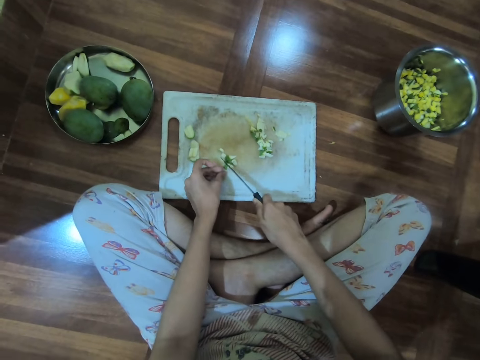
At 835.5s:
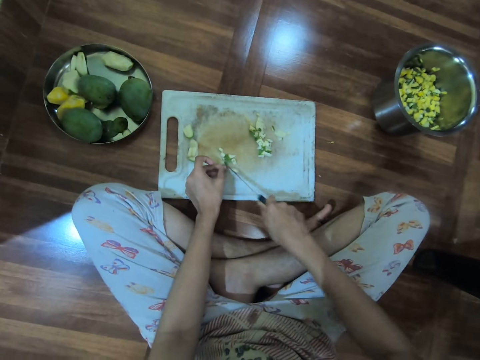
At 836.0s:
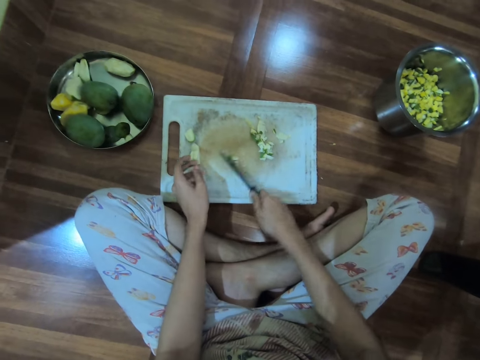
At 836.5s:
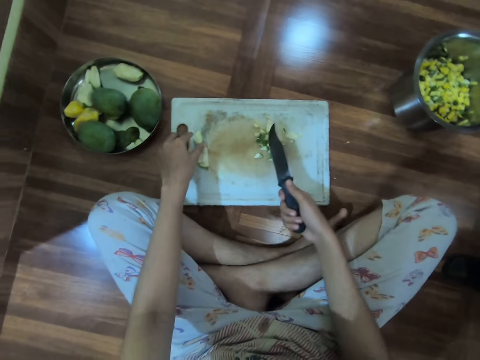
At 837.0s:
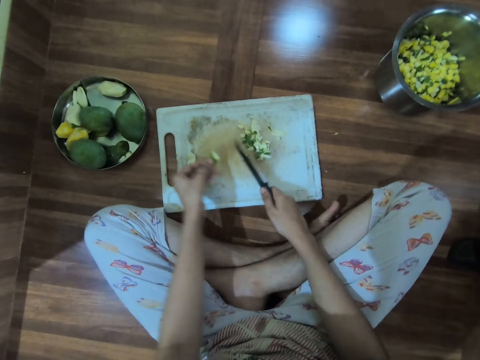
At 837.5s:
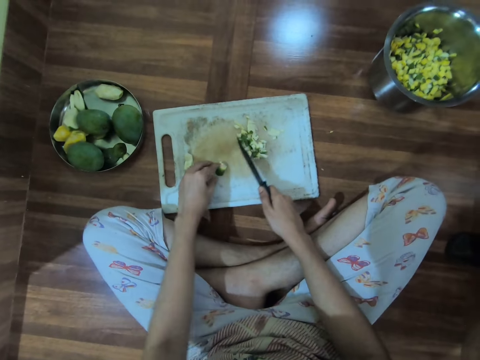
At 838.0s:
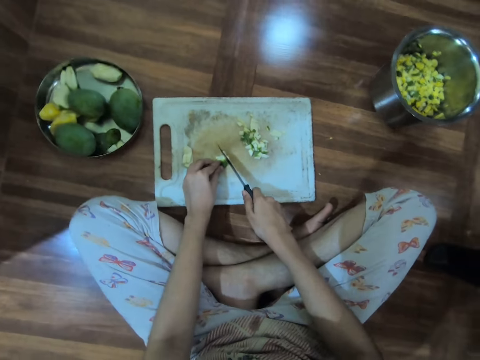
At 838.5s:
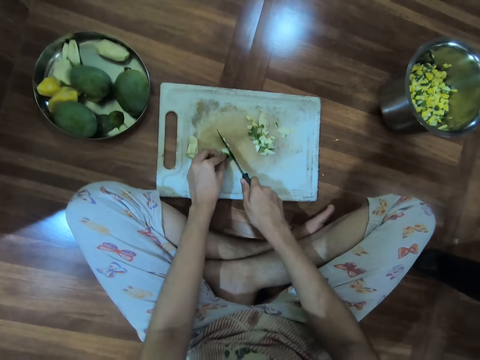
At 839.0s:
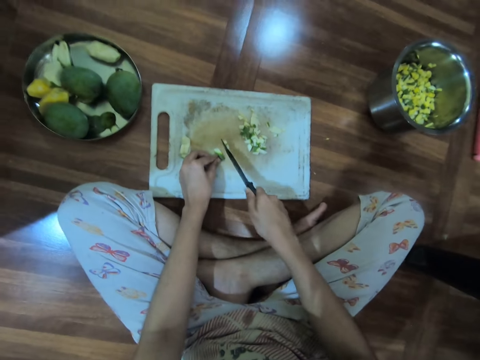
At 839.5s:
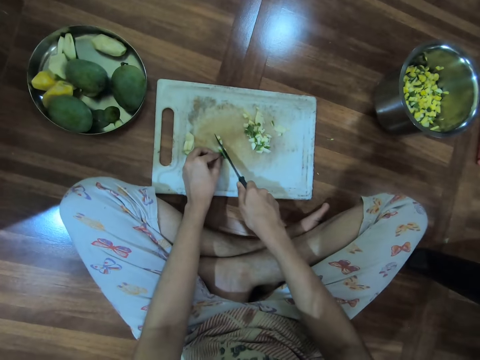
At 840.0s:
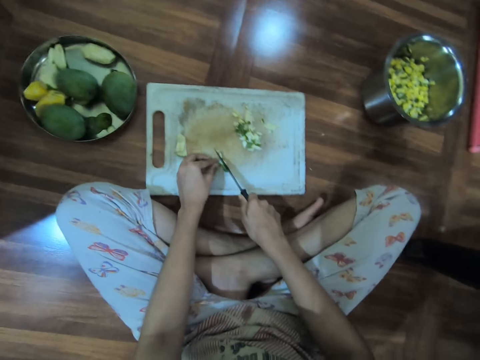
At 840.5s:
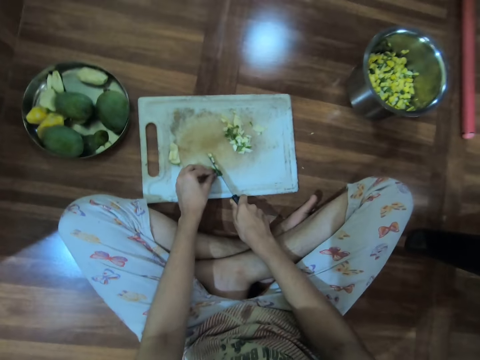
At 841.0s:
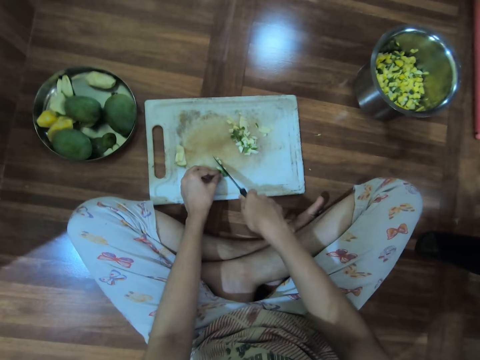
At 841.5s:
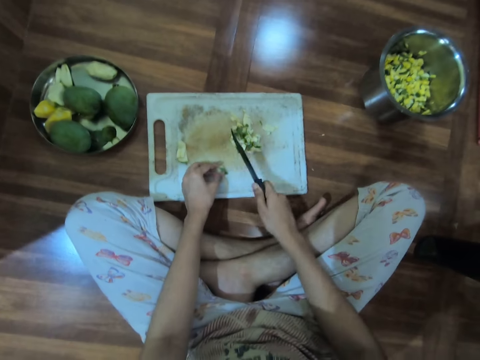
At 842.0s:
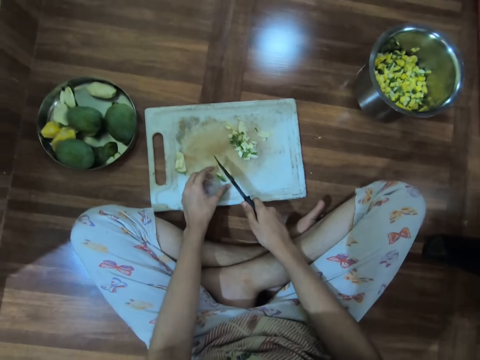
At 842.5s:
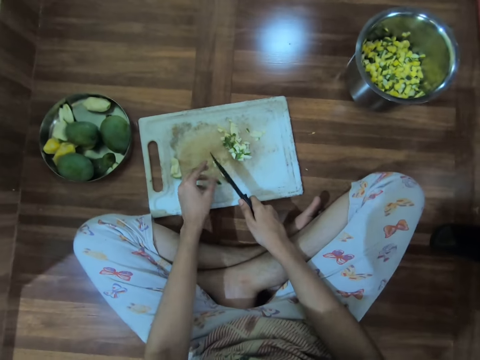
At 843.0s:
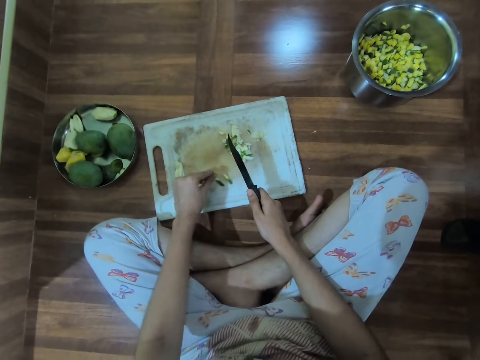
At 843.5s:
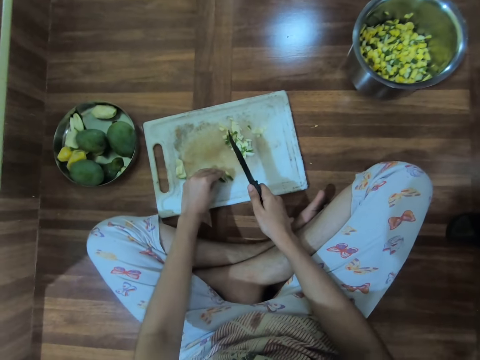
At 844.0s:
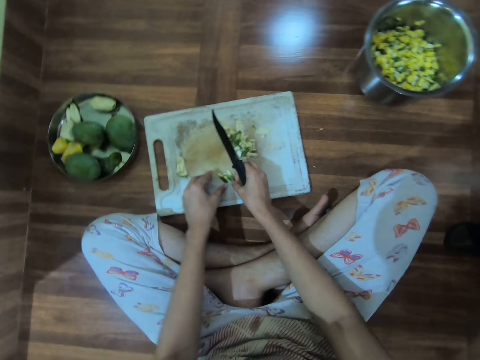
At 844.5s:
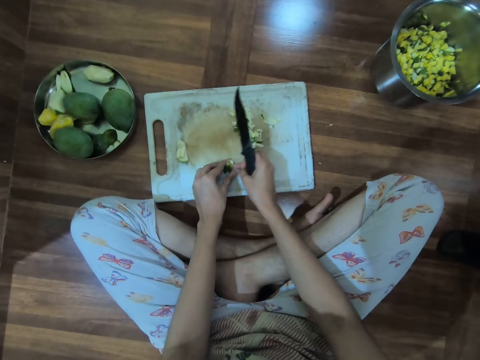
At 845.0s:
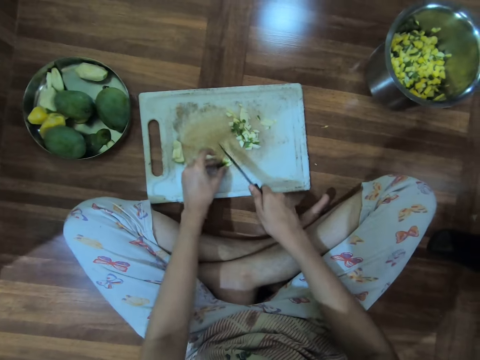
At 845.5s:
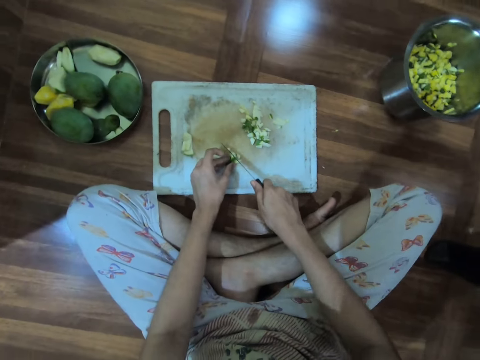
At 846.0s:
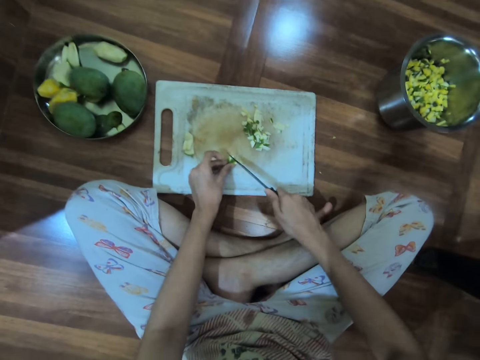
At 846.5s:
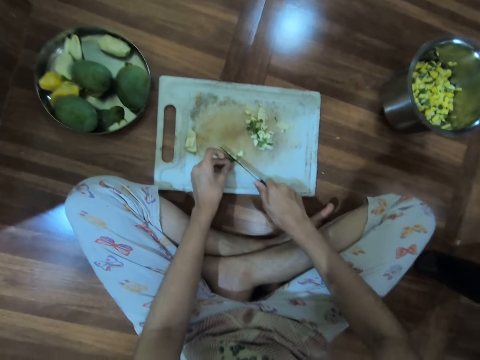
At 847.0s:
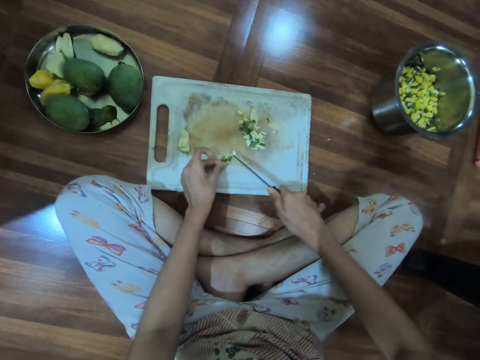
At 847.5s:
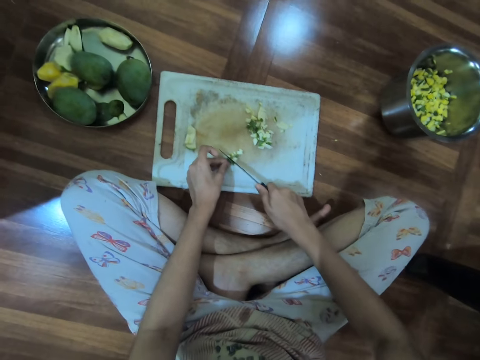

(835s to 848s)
The camera wearer moves the pear on the tray or chopping board with the knife in her right hand. She picks the pear on the tray with her left hand. She puts the fruit on the chopping board. She slices the pear on the tray with the knife in her right hand. She arranges fruits on the chopping board and chops fruits with the knife.

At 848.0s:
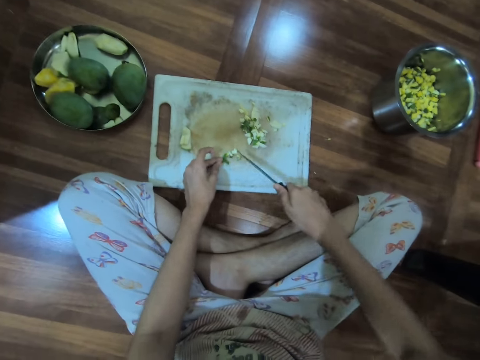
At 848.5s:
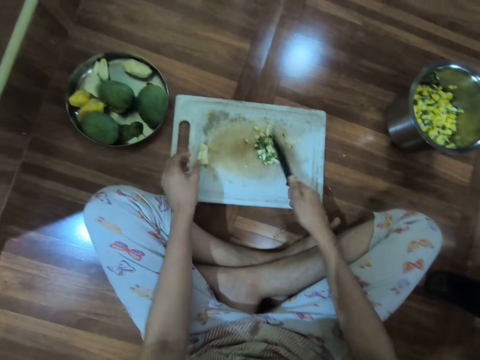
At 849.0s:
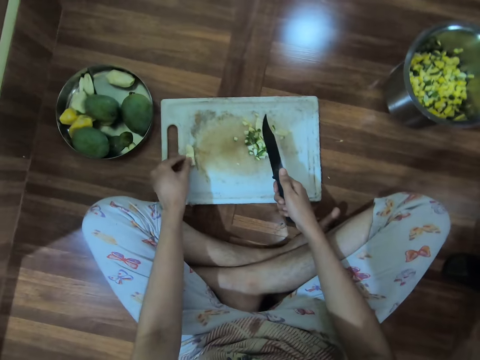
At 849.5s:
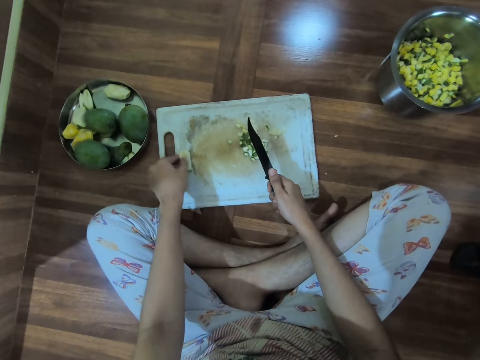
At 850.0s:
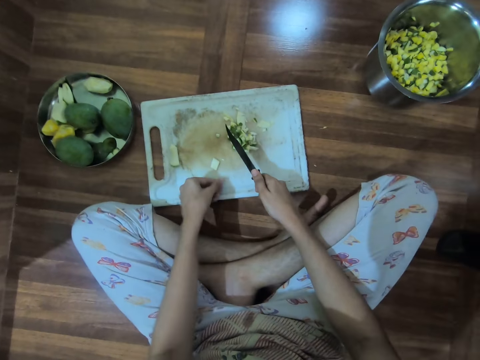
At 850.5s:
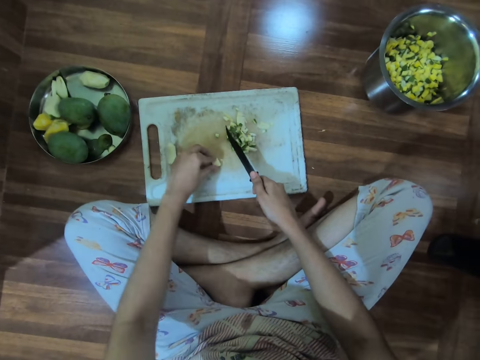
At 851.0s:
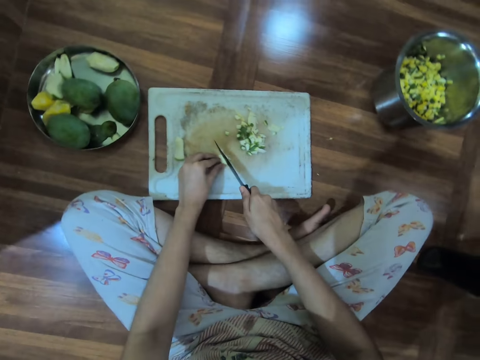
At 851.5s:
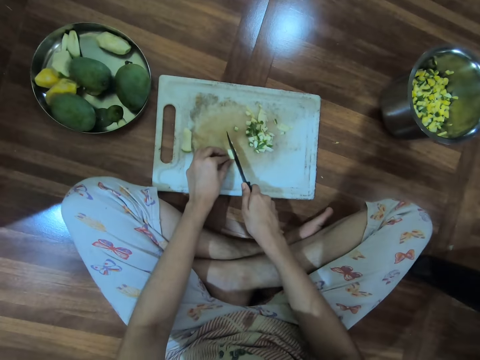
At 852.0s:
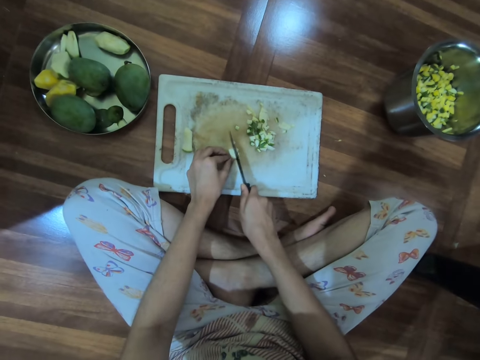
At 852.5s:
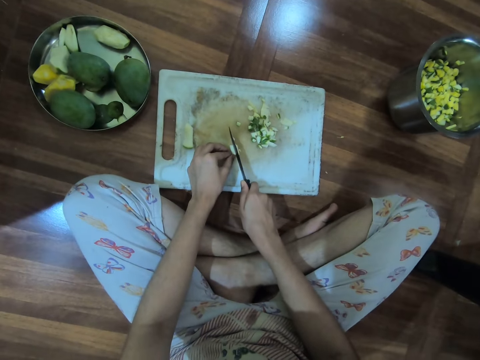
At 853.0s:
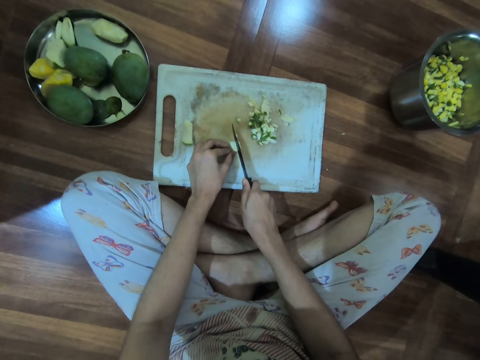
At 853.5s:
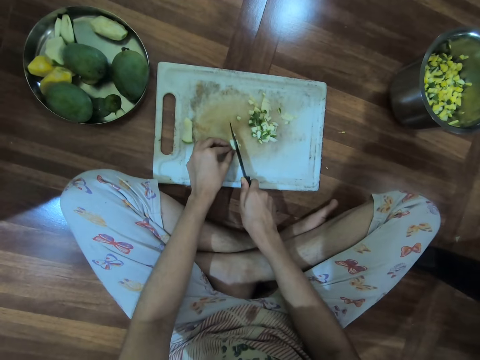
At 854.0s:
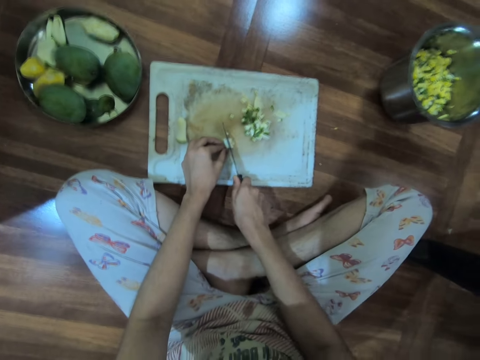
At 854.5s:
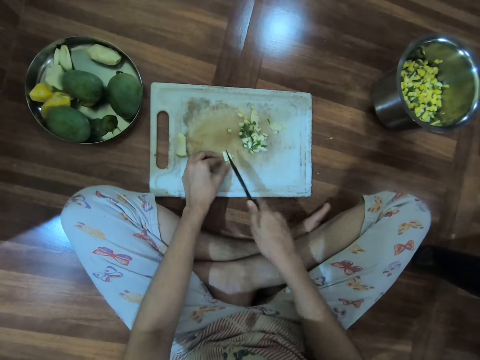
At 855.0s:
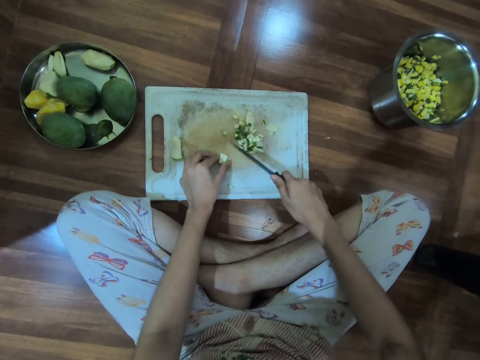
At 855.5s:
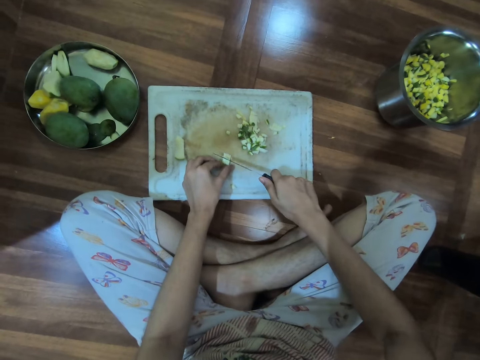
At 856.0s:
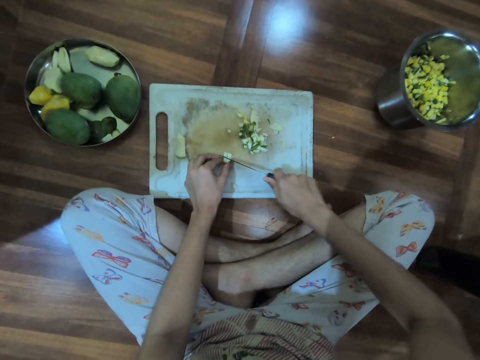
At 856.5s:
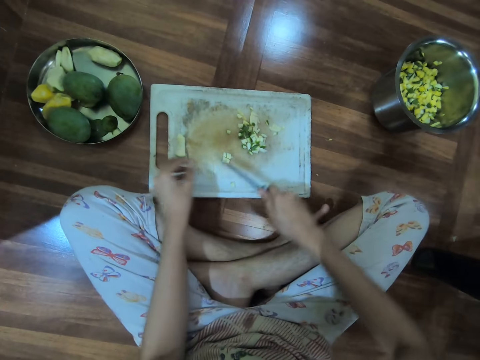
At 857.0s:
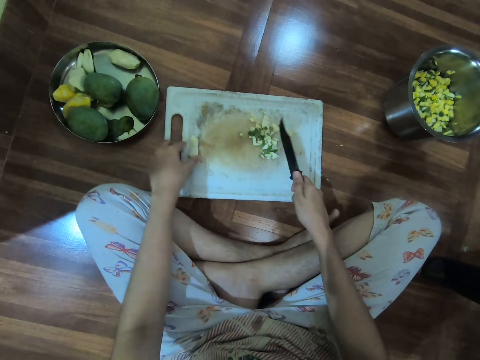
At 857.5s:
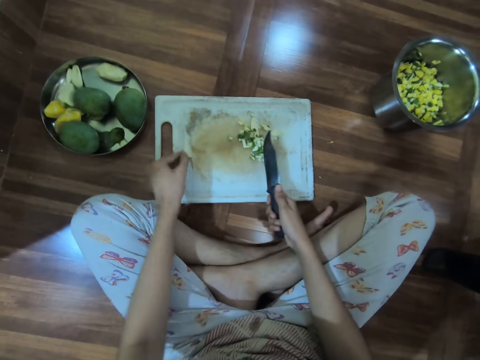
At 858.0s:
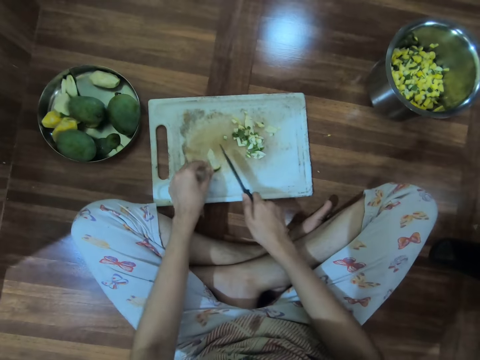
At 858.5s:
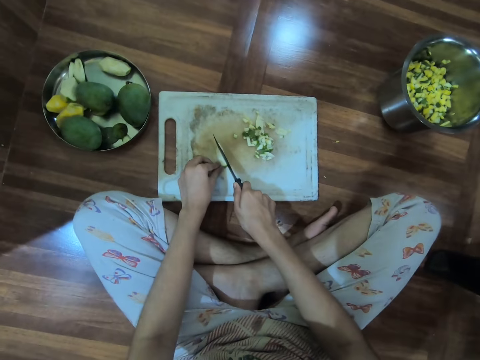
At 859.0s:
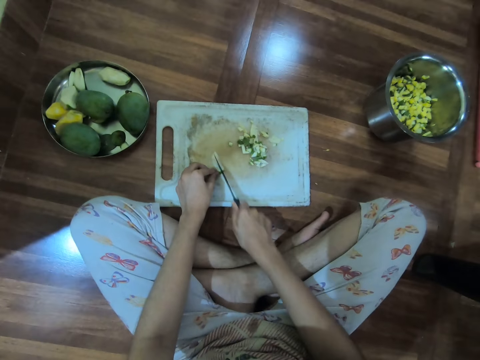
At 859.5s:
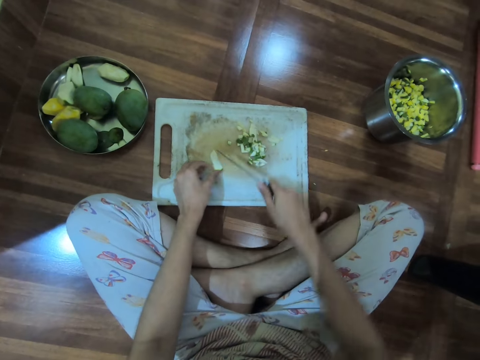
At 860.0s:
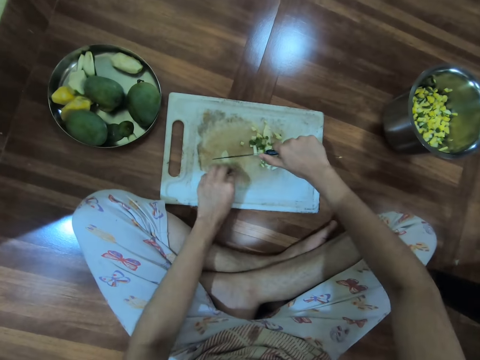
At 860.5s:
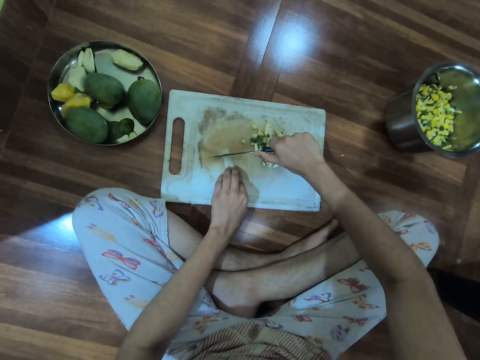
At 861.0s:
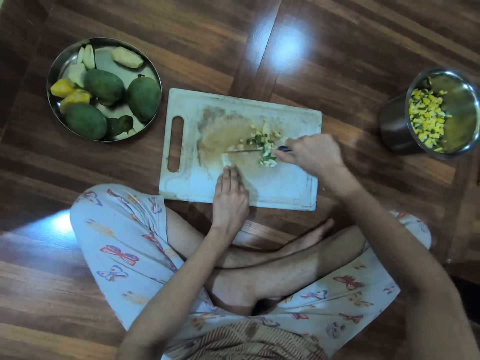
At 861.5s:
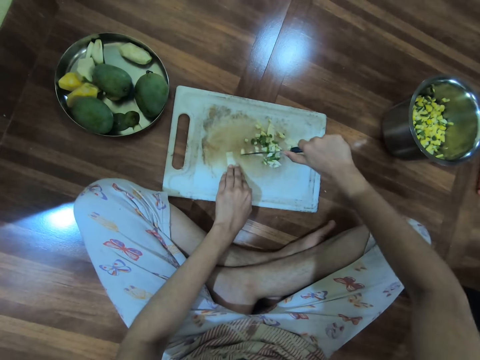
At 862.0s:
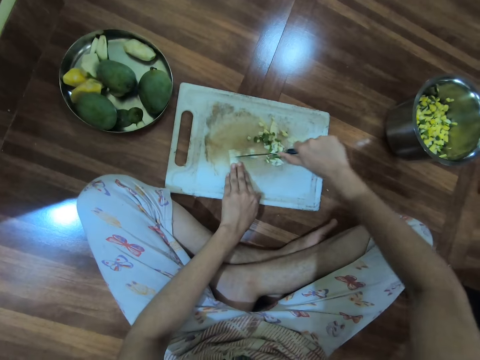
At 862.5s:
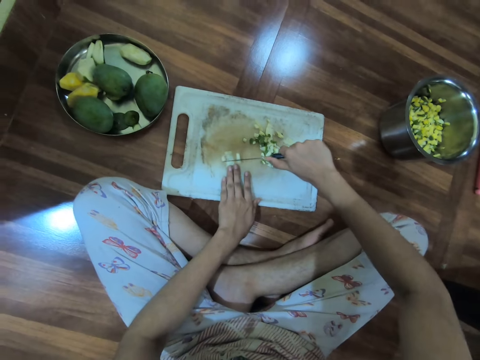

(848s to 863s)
The camera wearer moves the pear on the tray with the knife in her right hand. She picks the pear on the tray with her left hand. She aligns the fruit. She slices the pear on the tray with the knife in her right hand. She moves the pear on the tray with the knife in her right hand. She picks the pear on the tray with her left hand. She slices the pear on the tray with the knife in her right hand.
